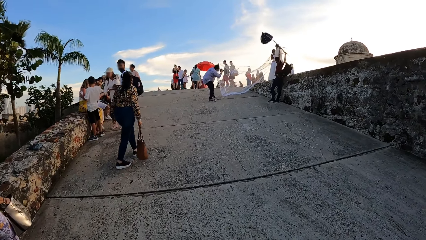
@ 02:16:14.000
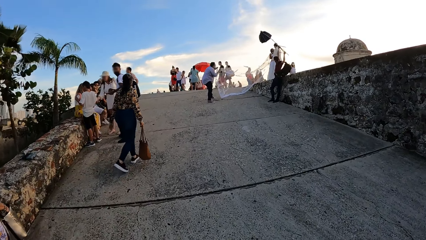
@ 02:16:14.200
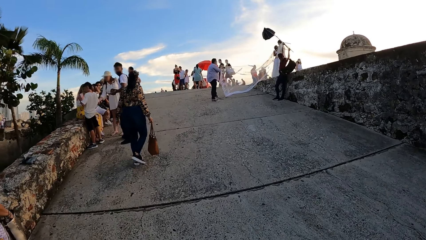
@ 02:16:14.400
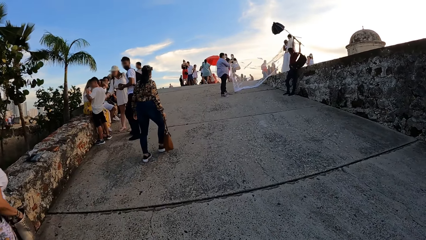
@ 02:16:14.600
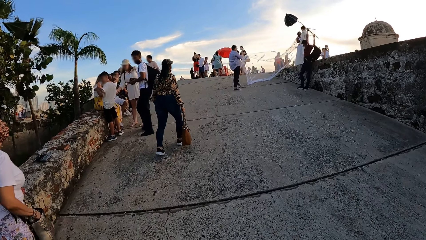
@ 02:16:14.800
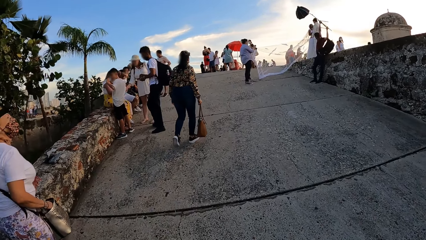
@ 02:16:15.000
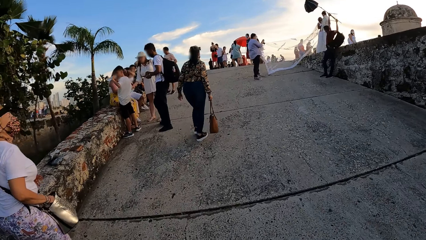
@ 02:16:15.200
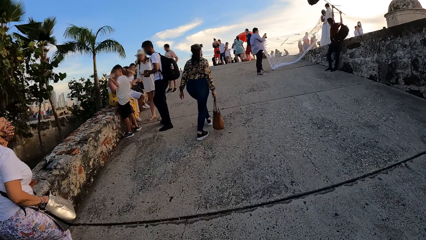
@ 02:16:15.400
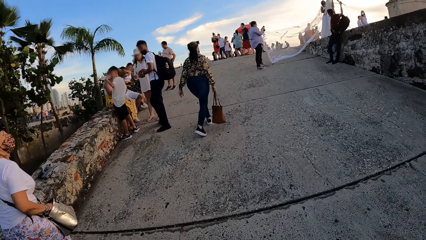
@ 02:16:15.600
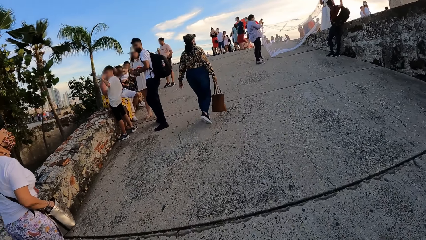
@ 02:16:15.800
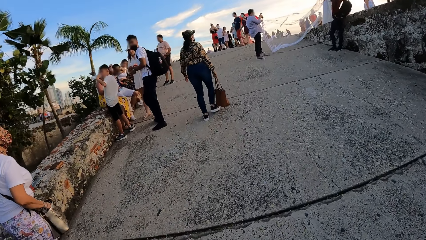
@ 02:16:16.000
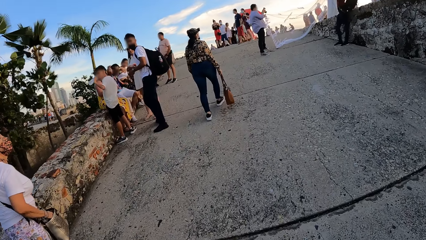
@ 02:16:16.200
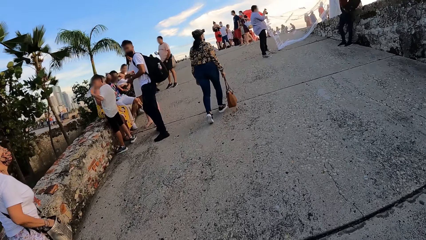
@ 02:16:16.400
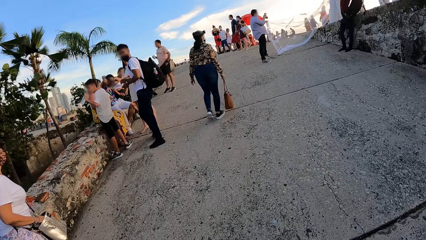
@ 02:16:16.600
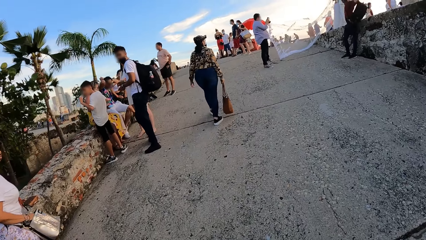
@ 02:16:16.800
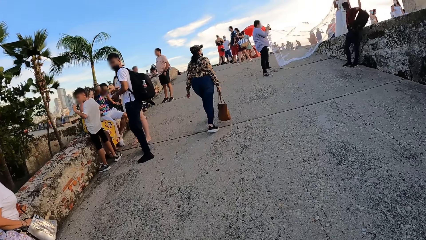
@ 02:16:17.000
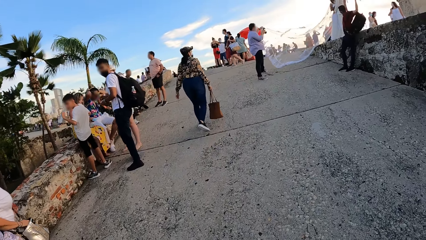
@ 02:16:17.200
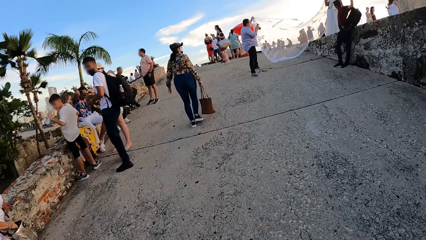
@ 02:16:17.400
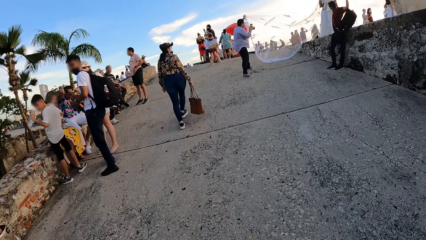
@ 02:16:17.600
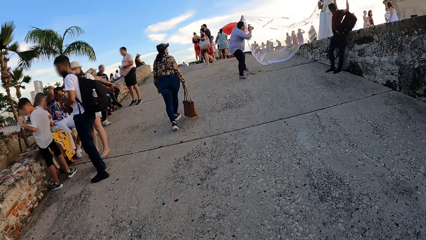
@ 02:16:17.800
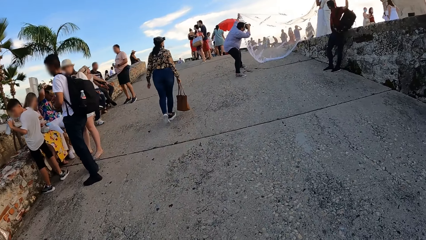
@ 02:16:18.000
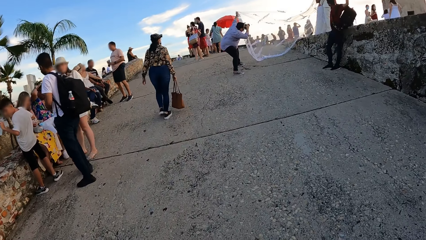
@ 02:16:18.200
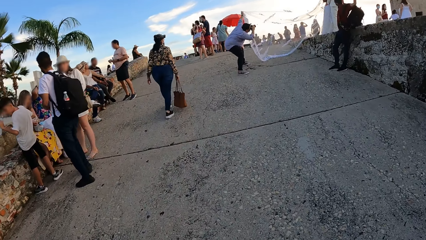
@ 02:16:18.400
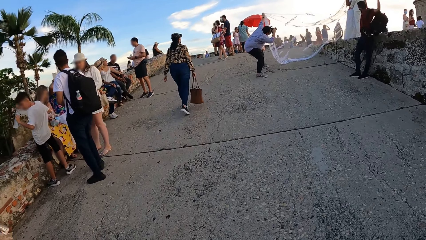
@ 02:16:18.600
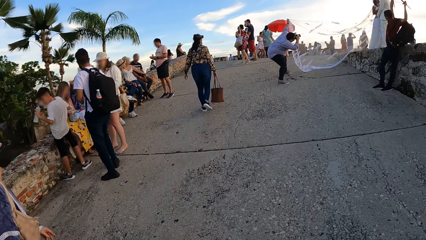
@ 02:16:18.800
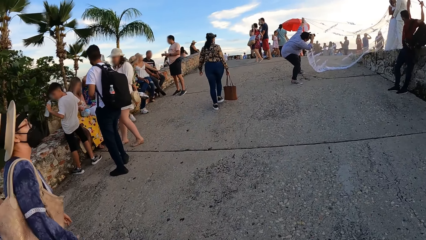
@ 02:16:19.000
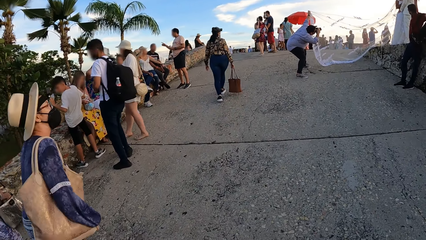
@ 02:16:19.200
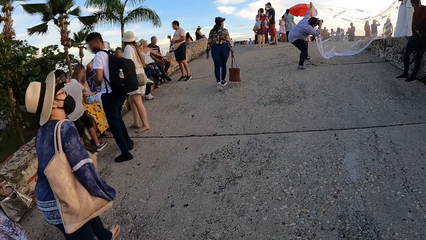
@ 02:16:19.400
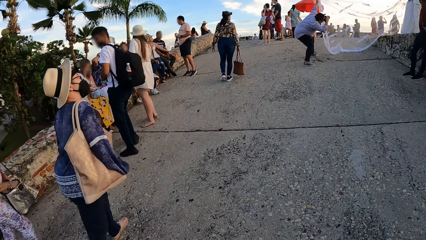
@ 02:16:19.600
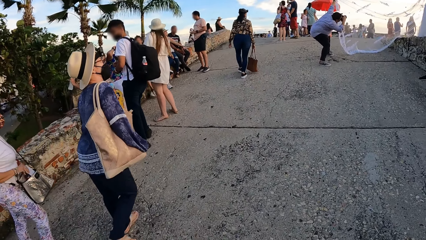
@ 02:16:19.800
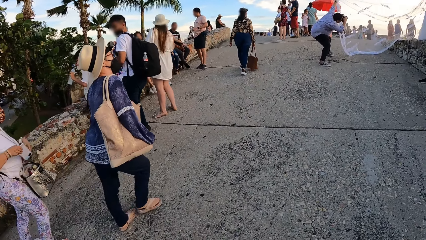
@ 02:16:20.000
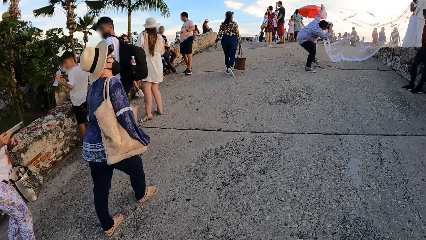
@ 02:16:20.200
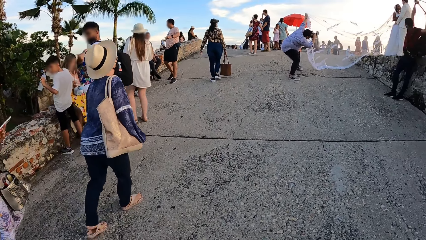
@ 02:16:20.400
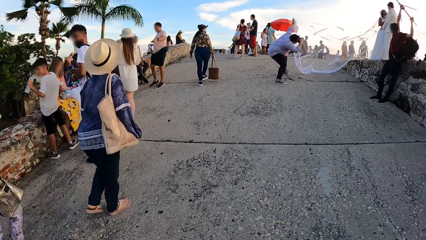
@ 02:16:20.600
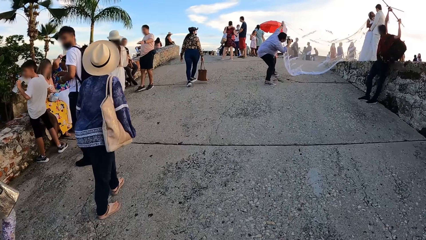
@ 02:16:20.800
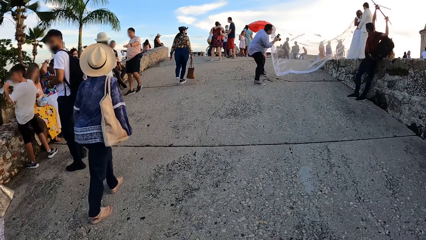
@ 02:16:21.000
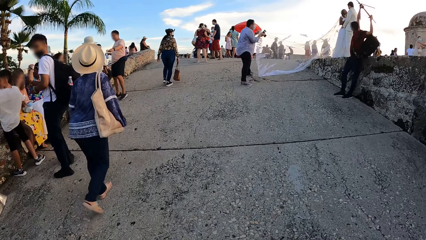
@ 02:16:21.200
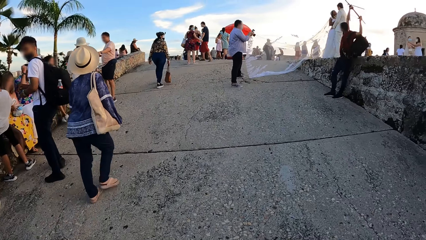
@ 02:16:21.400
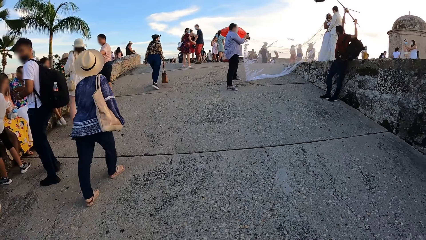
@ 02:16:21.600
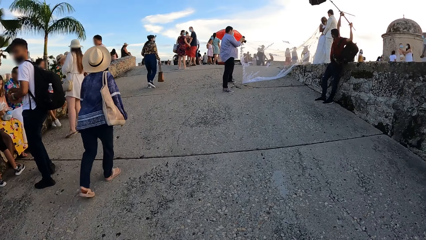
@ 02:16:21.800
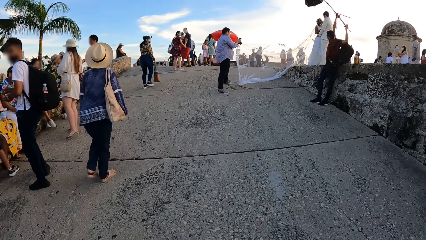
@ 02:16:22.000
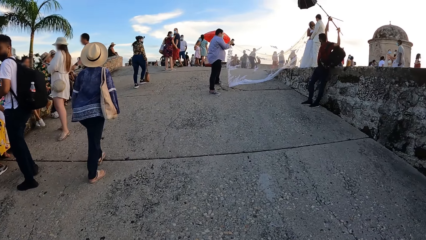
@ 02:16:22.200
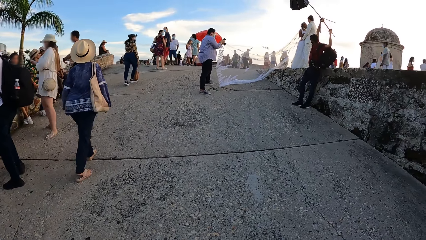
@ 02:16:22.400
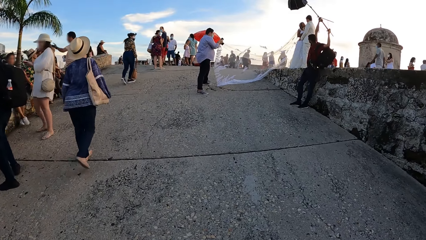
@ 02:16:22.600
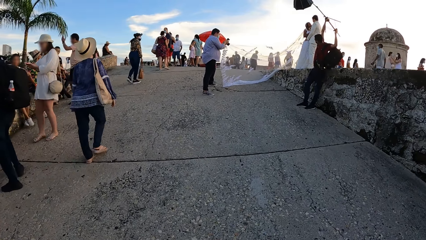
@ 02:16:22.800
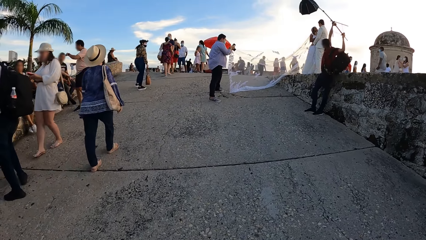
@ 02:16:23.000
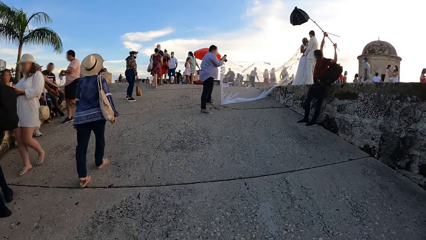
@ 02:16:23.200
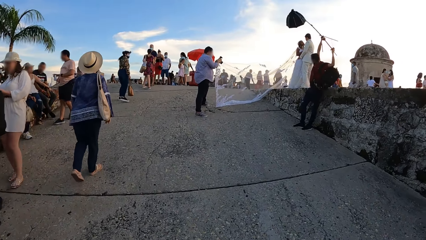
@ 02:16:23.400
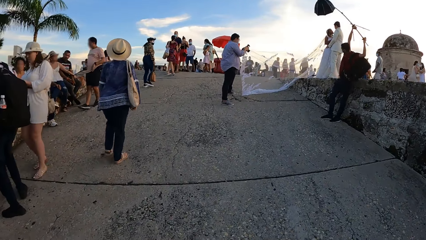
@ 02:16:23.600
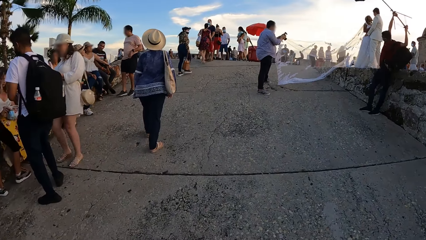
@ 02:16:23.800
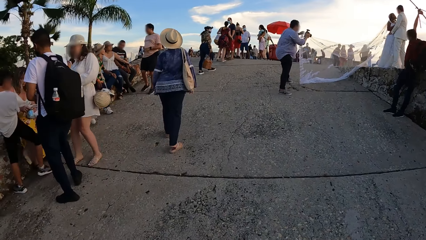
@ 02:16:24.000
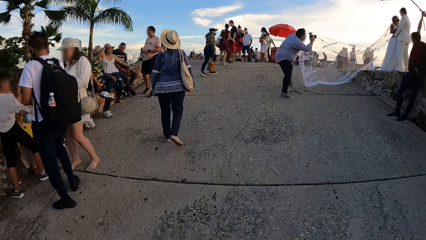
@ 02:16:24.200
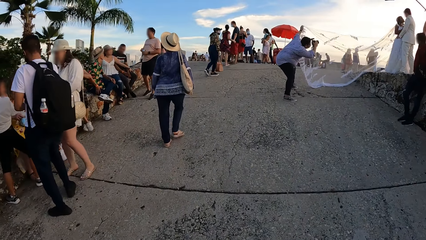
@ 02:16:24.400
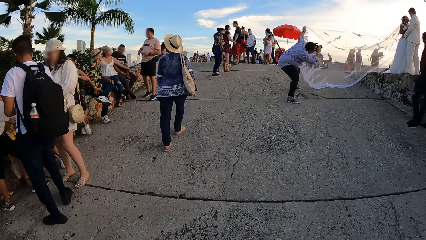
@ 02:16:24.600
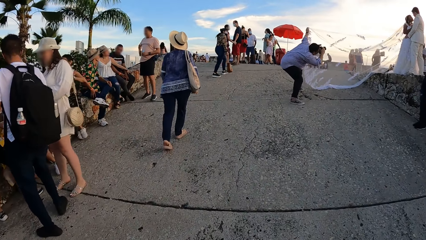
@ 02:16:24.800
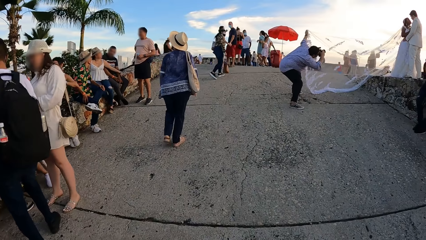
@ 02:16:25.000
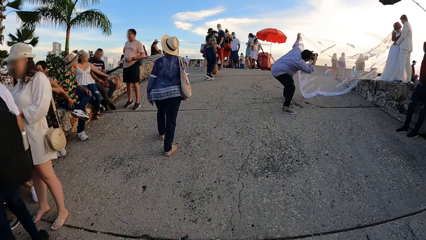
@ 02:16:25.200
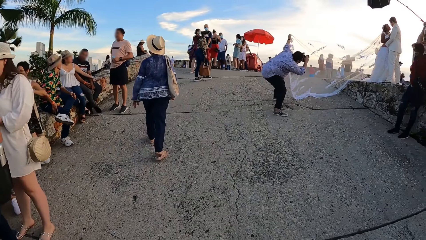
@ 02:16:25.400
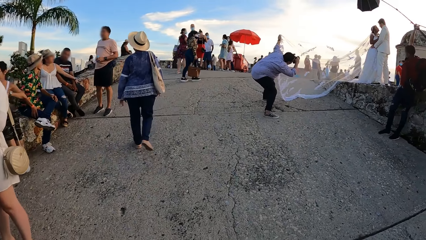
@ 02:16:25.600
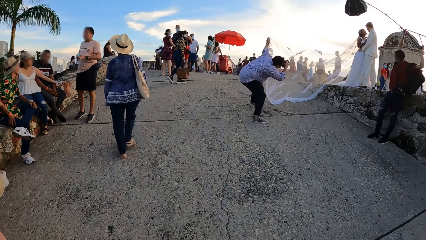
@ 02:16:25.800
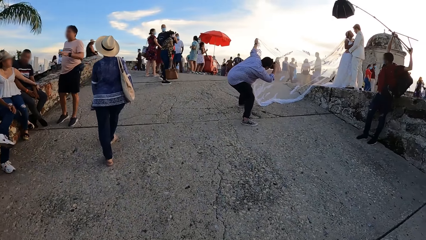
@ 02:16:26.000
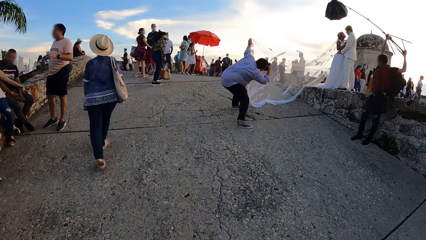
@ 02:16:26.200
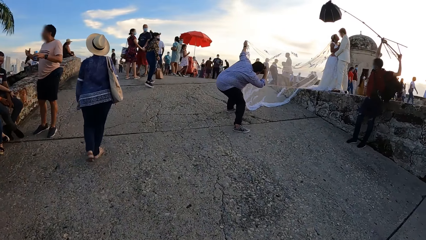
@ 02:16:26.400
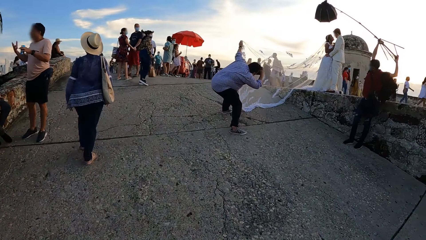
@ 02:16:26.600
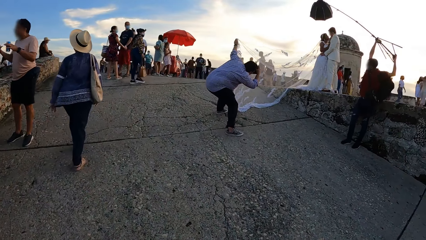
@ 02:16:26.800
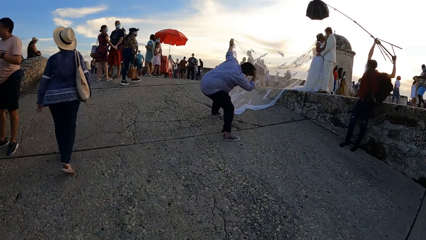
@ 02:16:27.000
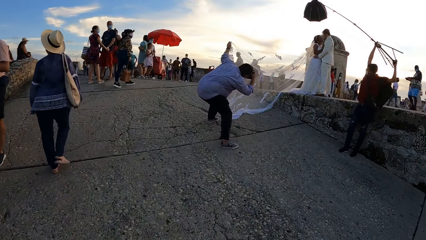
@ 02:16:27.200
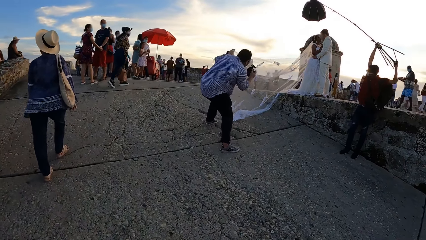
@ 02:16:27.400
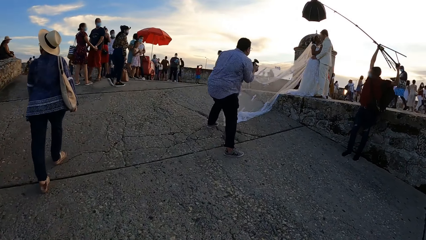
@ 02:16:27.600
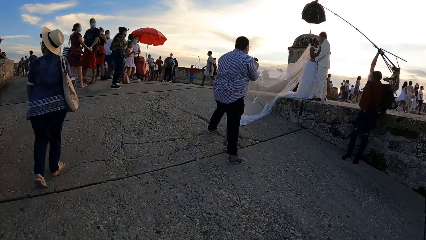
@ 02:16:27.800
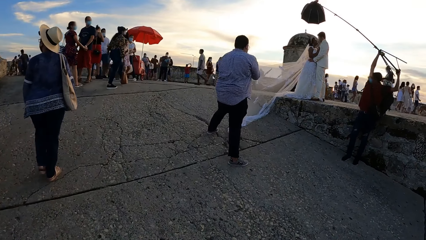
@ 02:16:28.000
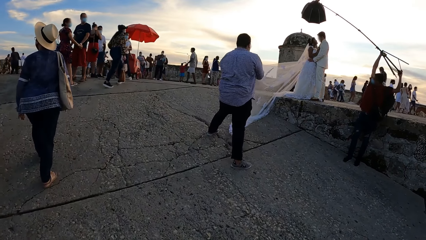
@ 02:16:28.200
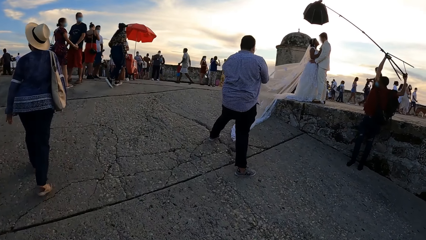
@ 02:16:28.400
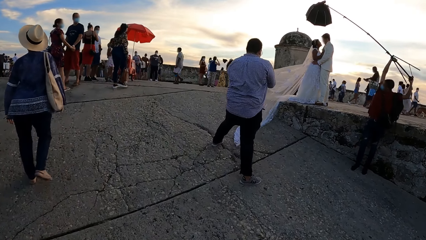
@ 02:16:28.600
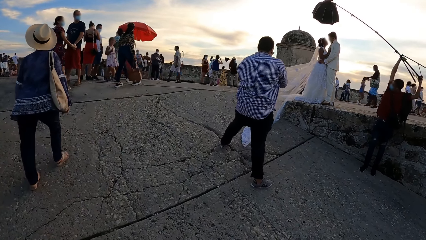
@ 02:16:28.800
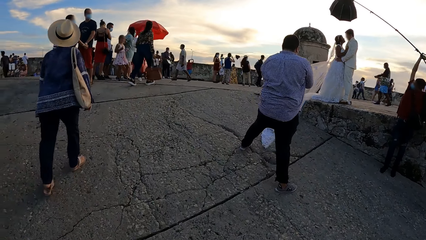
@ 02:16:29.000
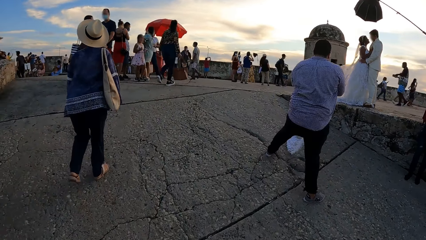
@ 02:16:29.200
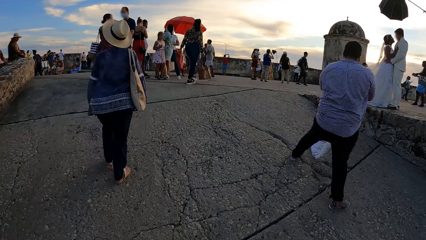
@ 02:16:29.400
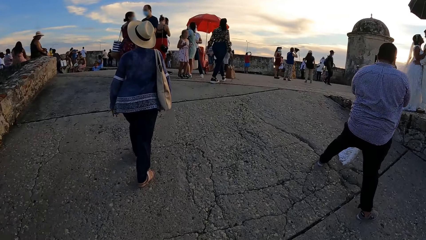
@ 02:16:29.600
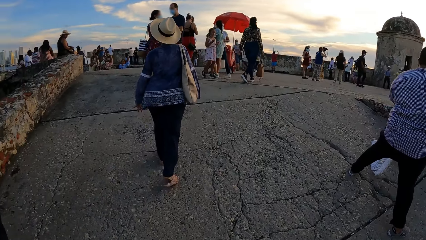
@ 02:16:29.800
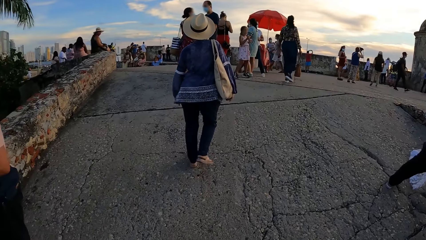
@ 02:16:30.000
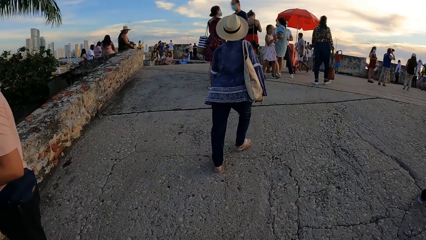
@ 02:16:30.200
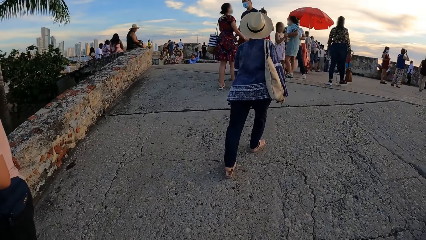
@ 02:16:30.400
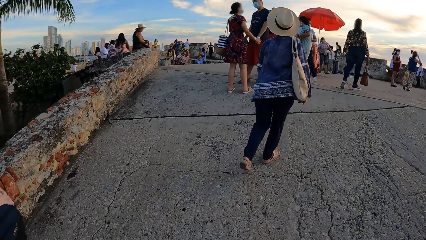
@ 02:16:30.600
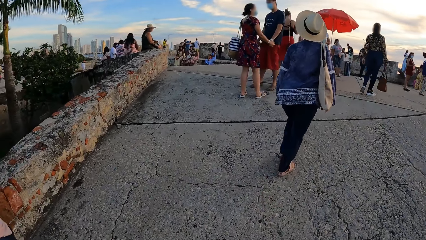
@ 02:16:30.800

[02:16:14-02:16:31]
A woman walks in the walkway. Another woman walks in the walkway. The other woman removes a phone from a bag on her waist with her right hand. She holds the phone with both hands.
